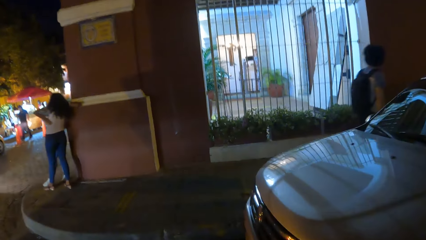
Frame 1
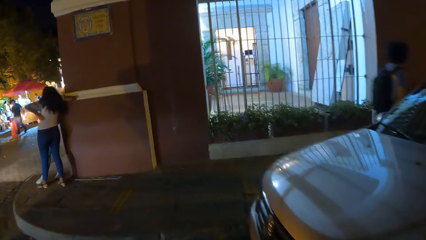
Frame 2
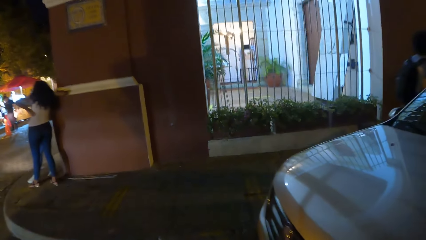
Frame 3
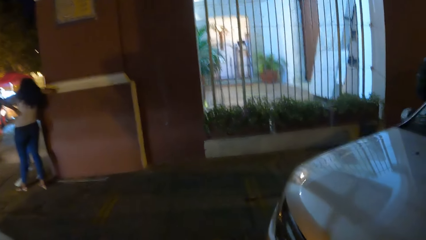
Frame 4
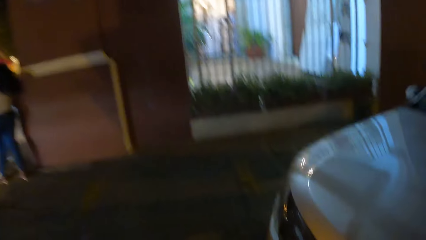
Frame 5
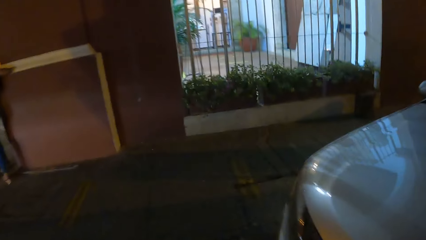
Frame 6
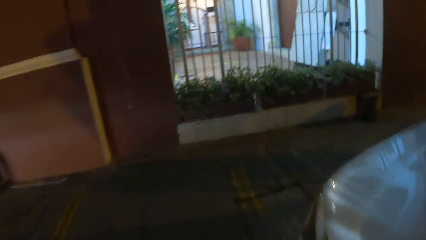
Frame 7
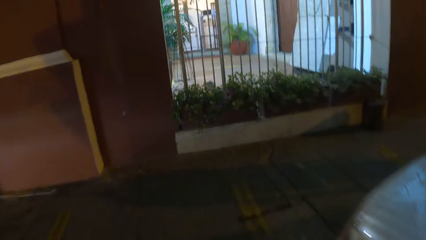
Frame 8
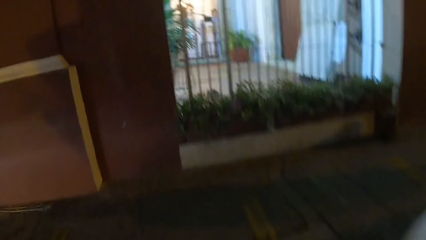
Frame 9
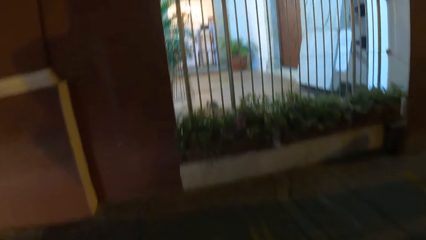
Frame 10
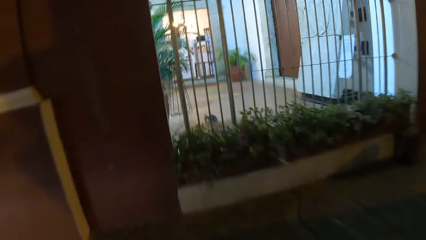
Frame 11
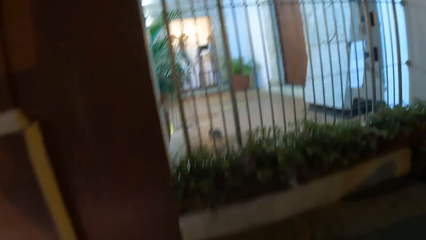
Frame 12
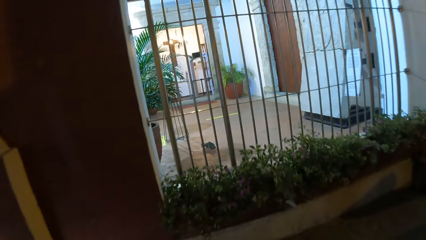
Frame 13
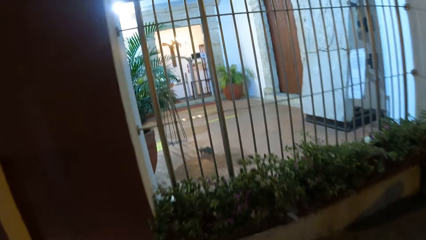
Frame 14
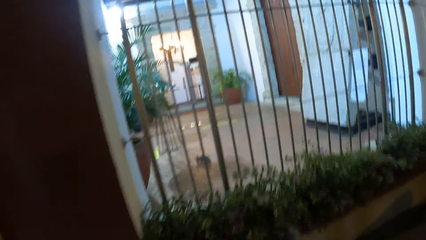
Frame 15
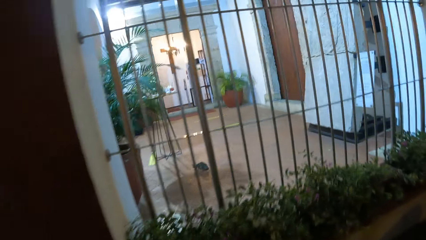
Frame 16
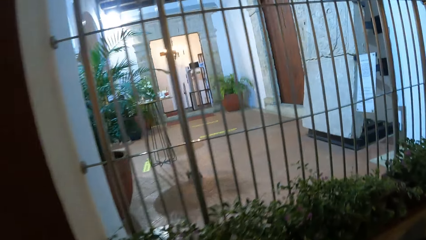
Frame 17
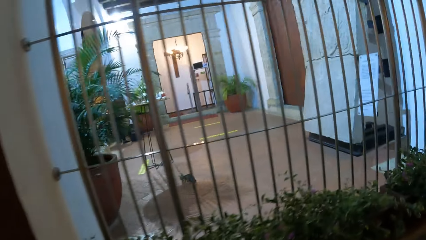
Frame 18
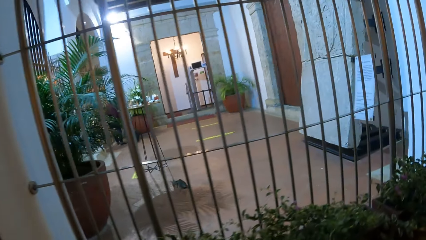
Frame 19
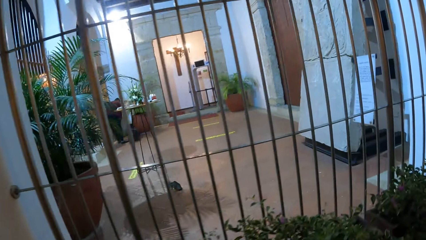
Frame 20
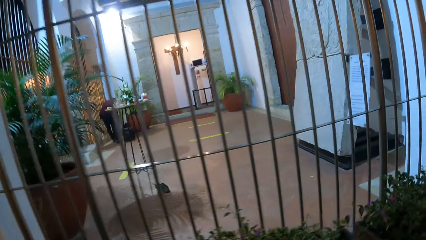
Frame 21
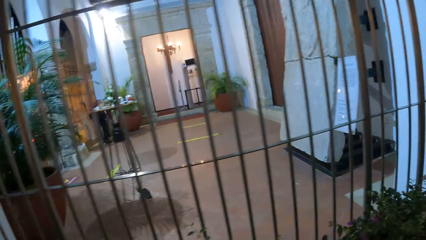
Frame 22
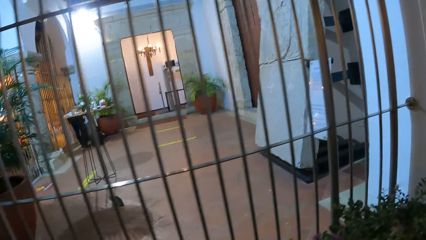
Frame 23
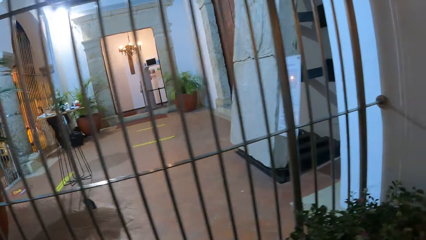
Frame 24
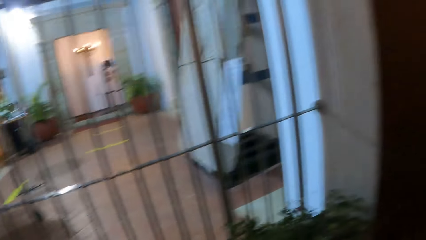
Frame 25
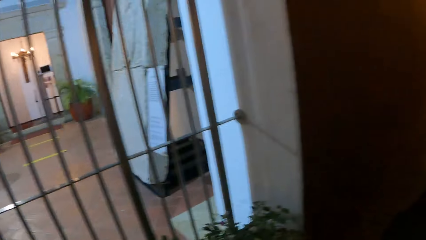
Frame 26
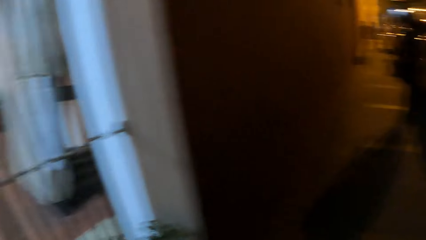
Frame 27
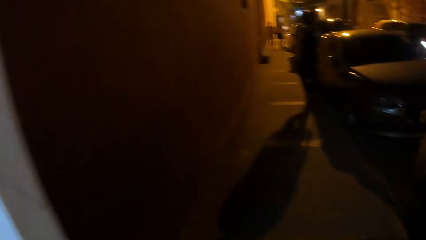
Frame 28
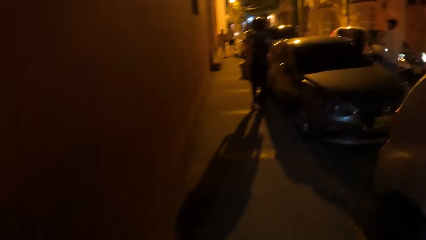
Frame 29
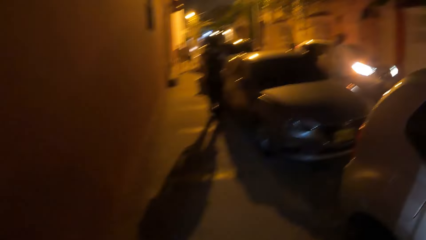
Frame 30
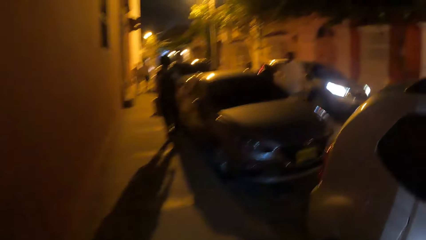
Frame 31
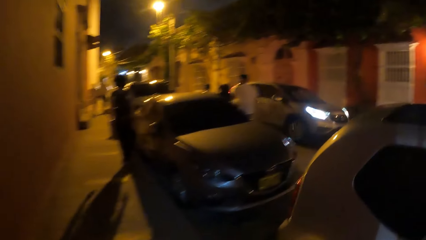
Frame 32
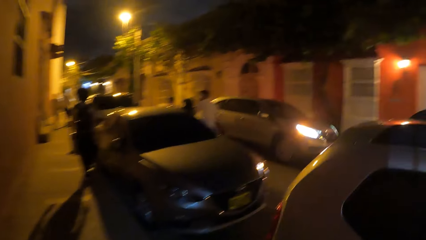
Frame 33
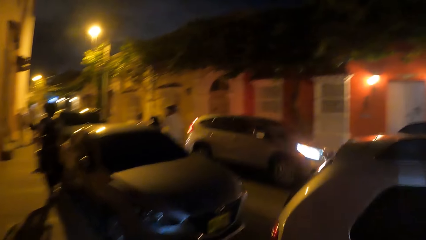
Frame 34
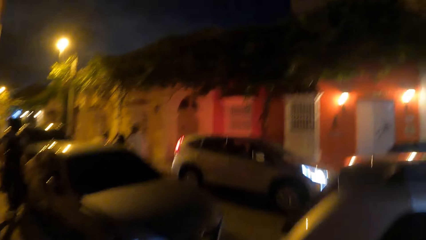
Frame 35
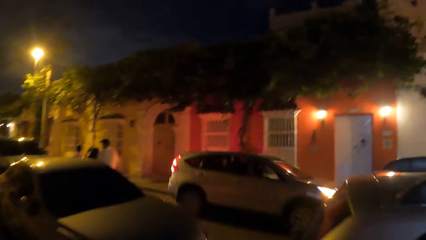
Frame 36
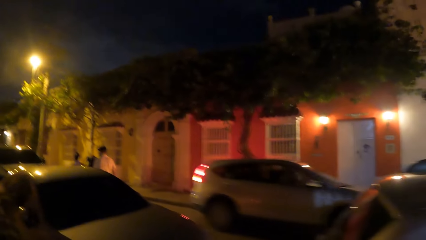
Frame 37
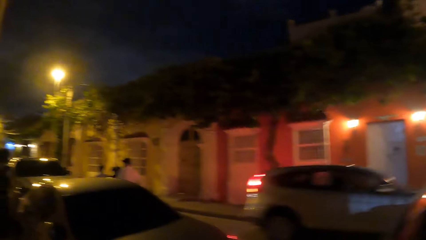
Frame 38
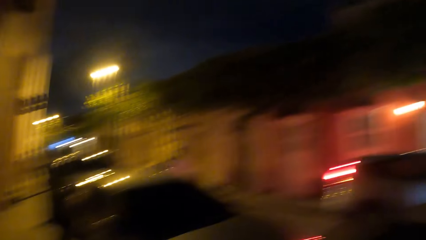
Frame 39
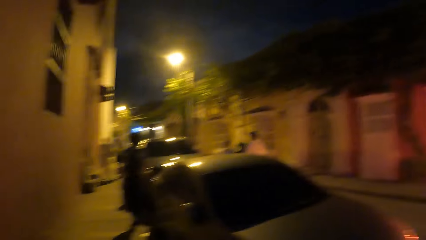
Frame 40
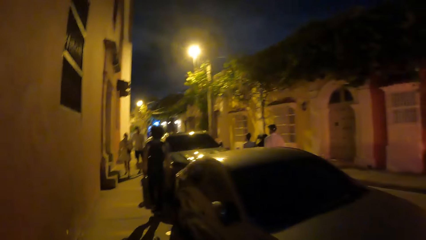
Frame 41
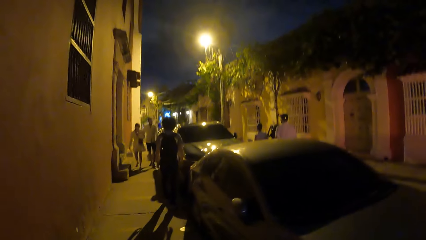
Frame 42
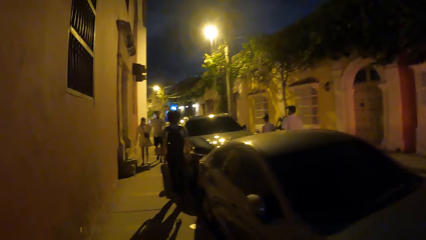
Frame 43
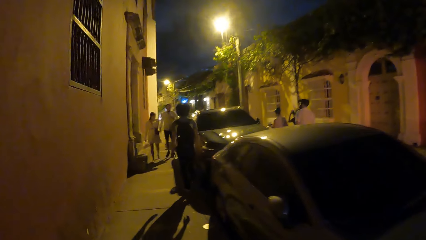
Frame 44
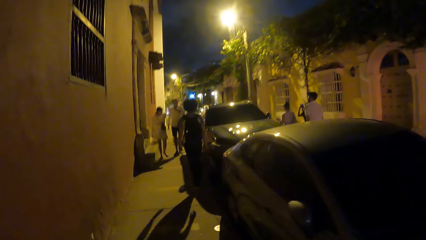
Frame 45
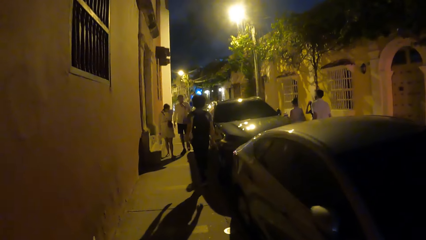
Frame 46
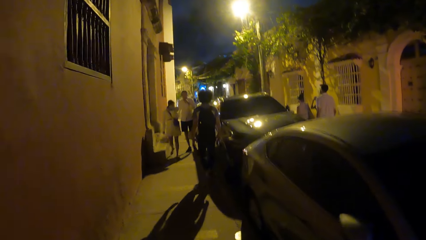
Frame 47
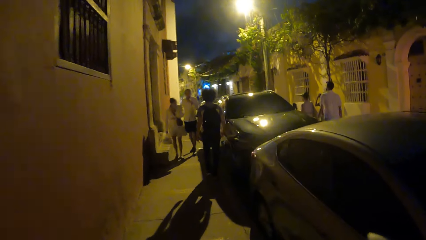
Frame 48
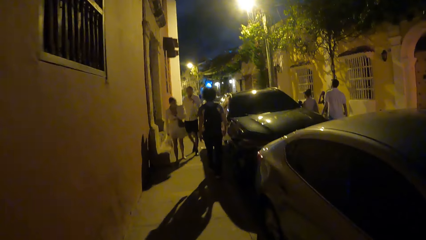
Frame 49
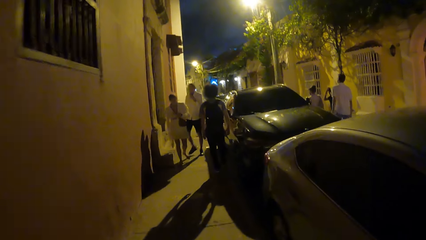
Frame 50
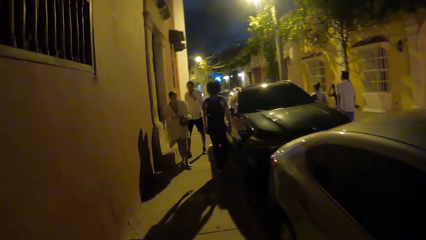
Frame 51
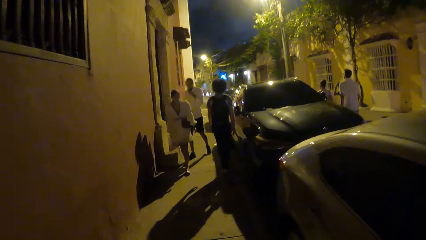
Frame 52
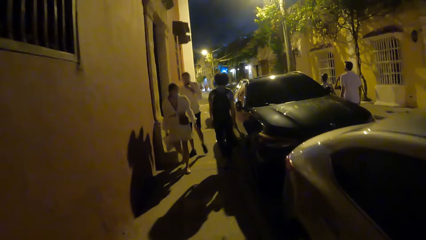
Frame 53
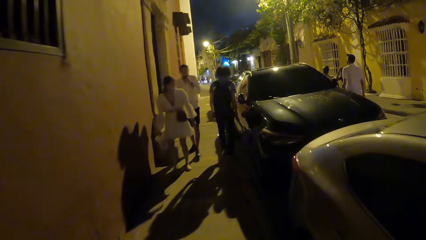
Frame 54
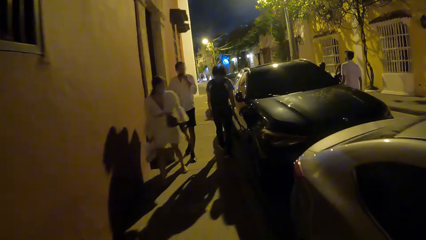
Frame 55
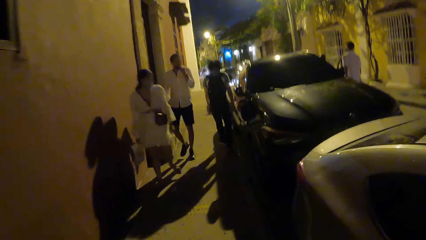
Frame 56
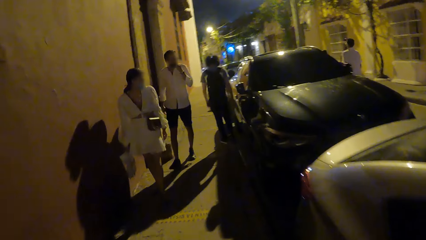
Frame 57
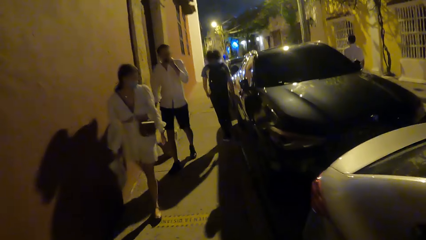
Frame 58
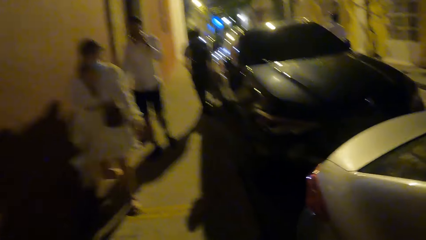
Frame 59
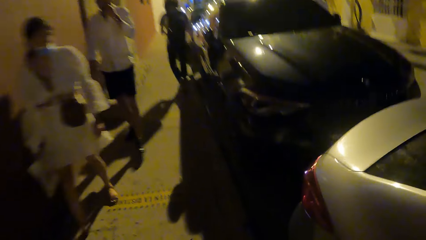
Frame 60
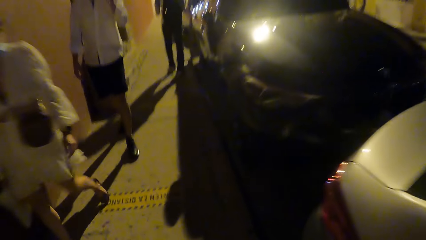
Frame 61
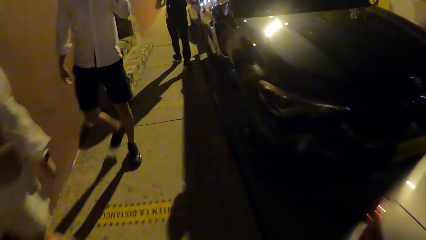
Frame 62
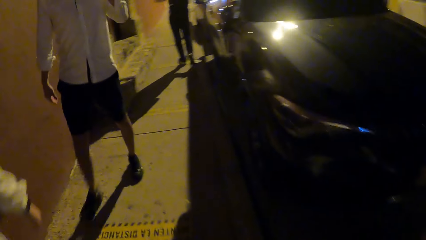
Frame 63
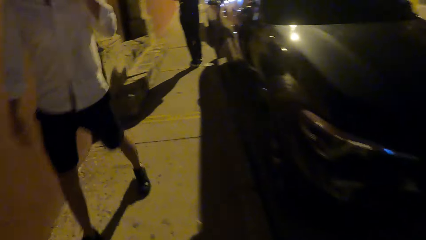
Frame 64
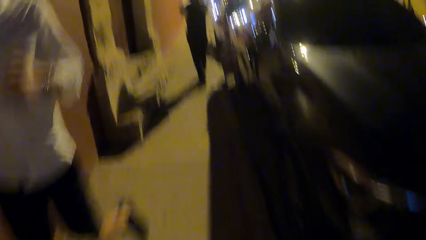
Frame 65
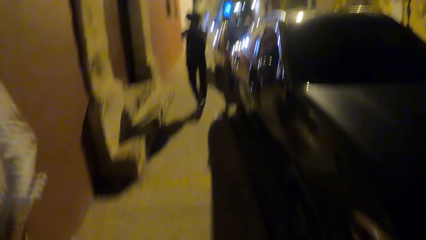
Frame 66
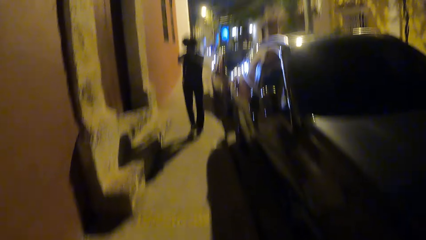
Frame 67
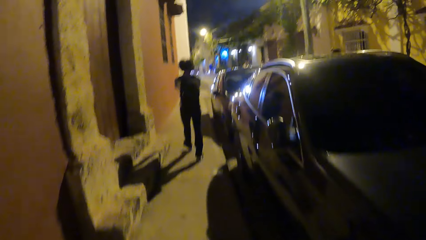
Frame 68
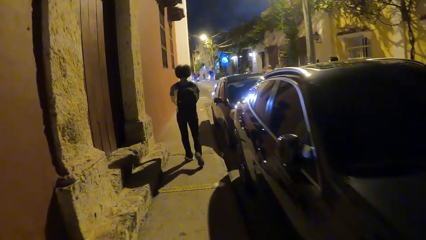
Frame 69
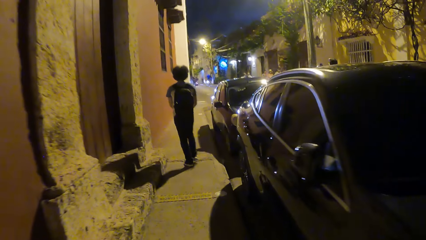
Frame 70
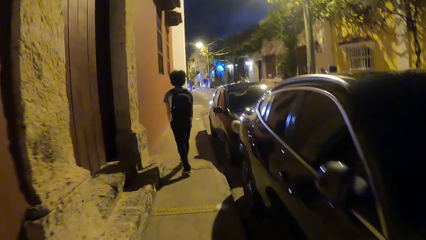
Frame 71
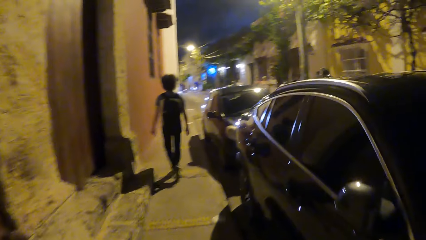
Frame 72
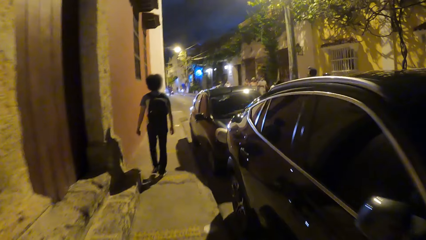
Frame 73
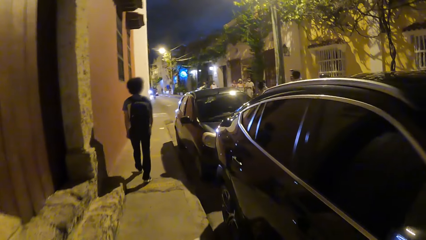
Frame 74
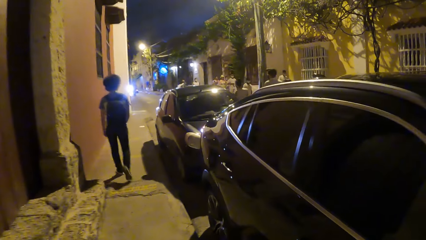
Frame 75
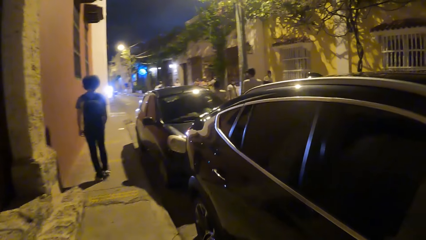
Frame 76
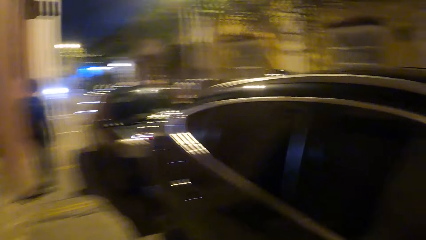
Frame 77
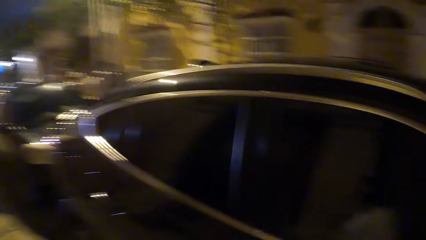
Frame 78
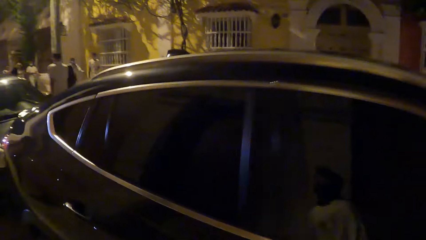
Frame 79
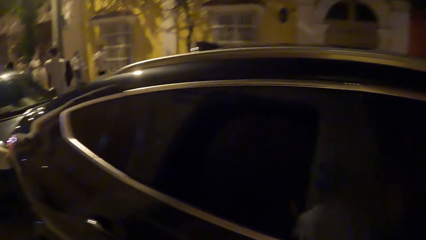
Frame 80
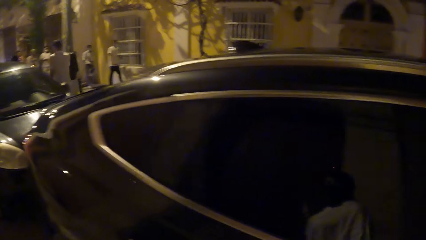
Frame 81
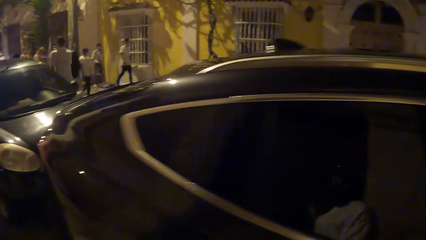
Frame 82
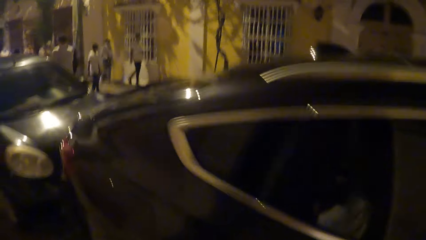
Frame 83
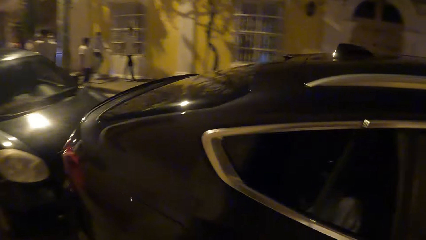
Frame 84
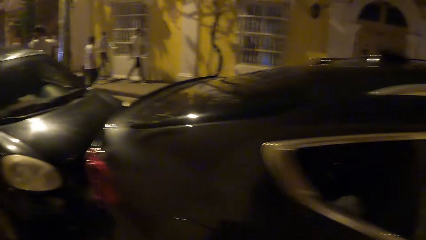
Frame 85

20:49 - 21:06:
The camera wearer looks at a shop. They walk.
